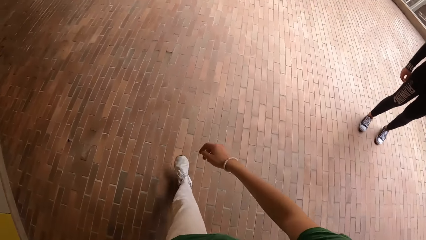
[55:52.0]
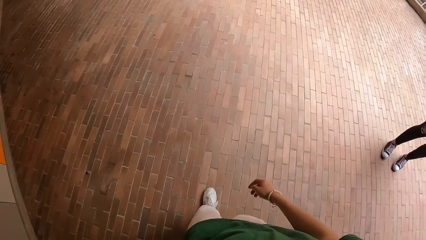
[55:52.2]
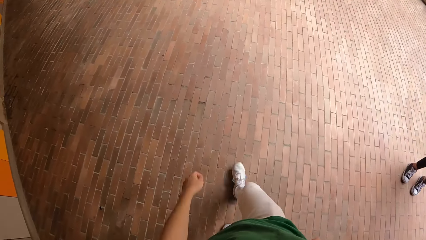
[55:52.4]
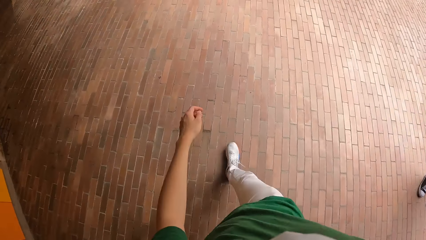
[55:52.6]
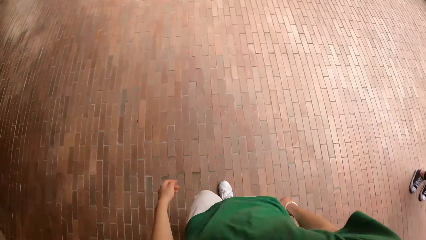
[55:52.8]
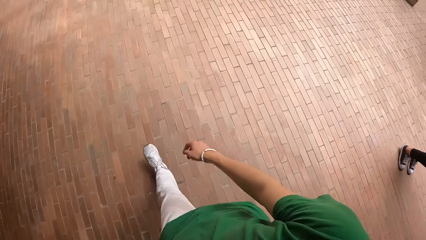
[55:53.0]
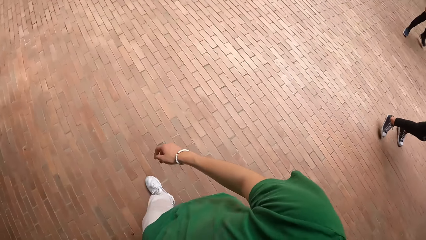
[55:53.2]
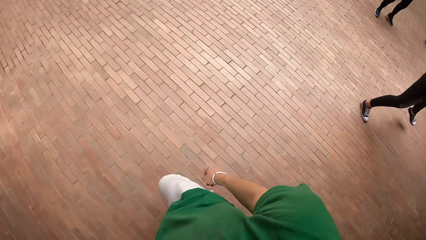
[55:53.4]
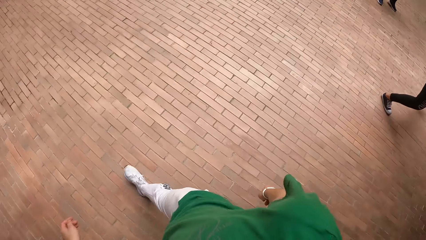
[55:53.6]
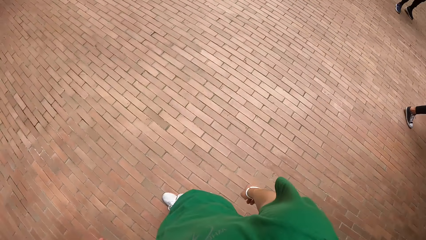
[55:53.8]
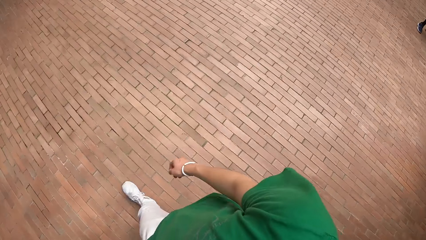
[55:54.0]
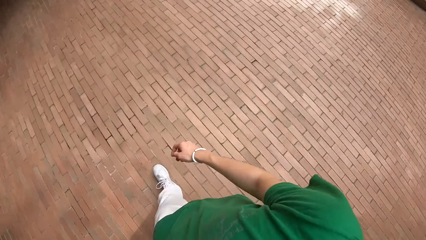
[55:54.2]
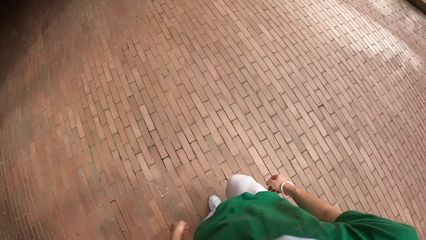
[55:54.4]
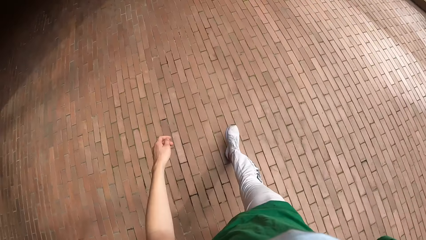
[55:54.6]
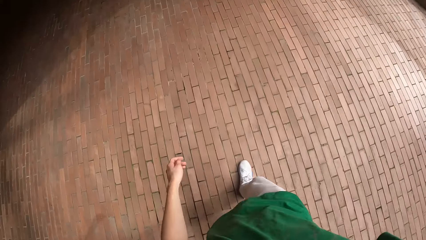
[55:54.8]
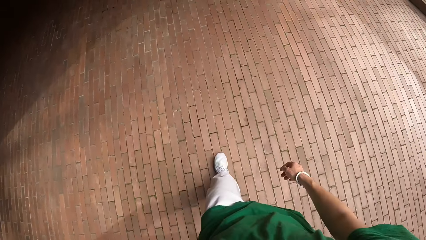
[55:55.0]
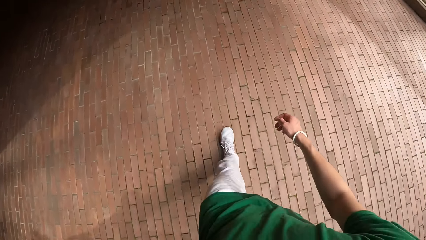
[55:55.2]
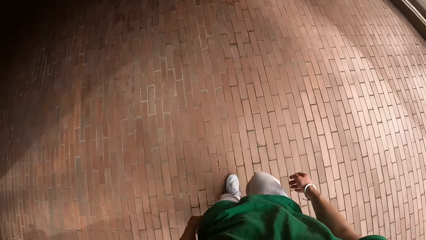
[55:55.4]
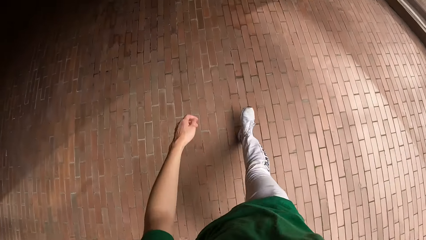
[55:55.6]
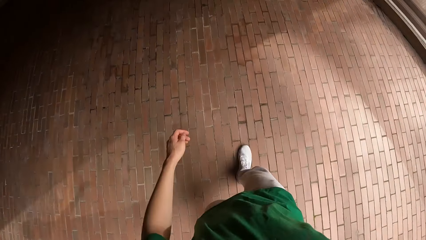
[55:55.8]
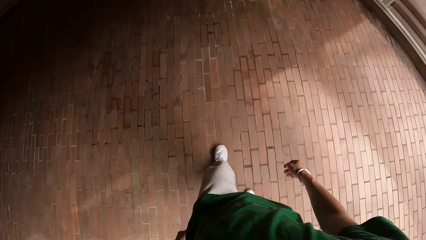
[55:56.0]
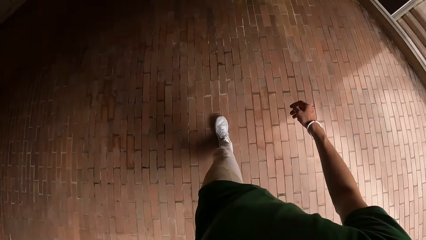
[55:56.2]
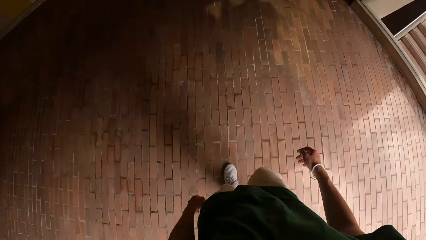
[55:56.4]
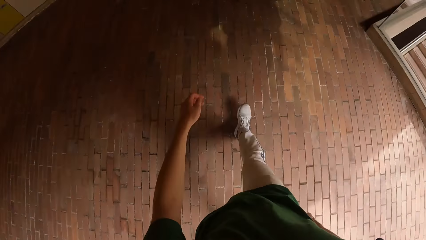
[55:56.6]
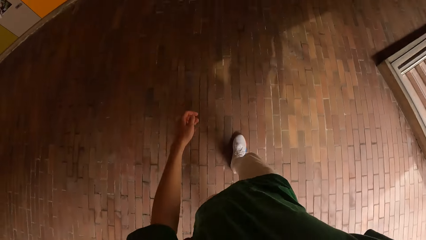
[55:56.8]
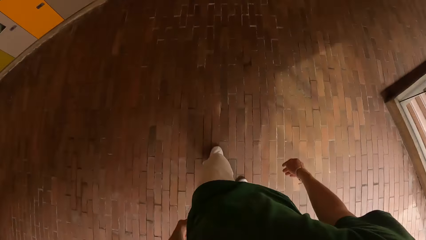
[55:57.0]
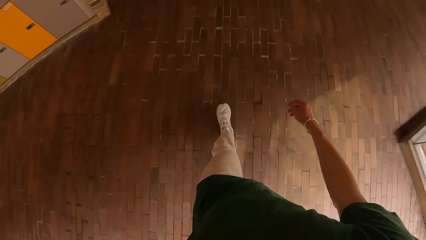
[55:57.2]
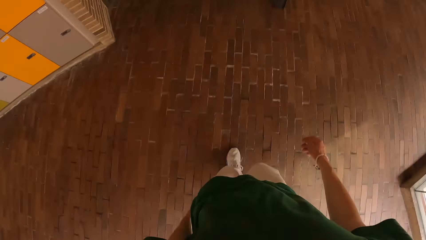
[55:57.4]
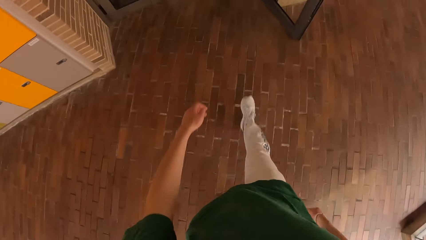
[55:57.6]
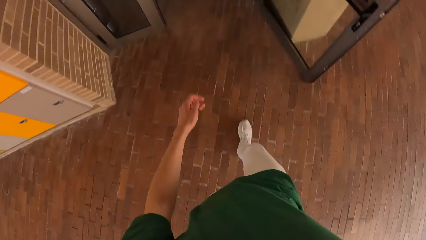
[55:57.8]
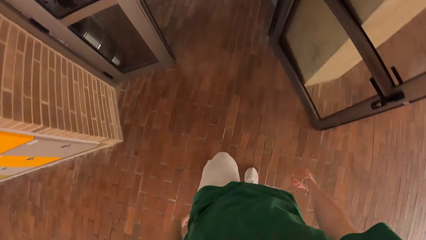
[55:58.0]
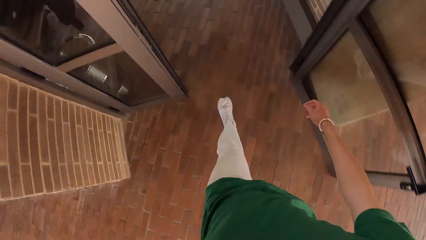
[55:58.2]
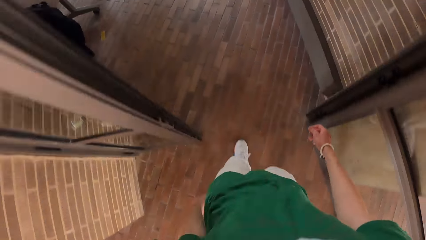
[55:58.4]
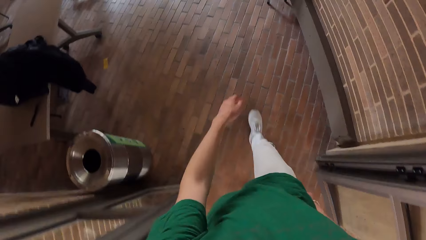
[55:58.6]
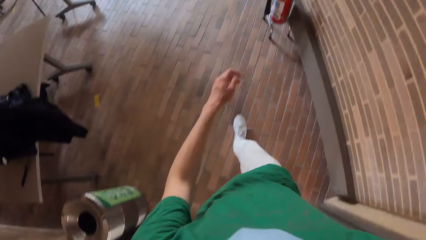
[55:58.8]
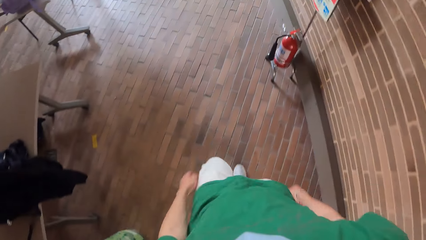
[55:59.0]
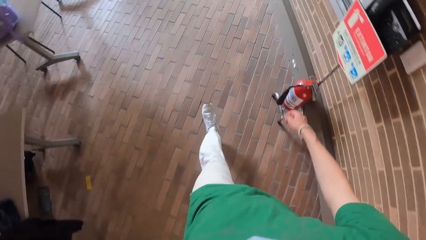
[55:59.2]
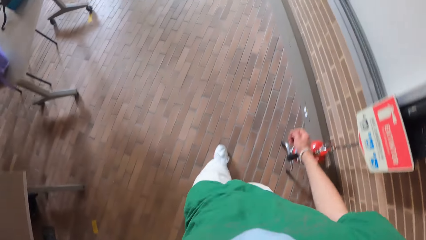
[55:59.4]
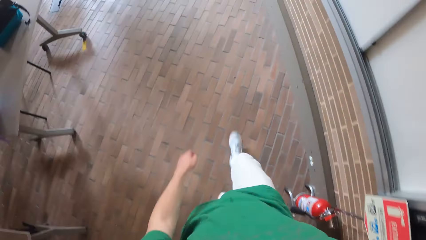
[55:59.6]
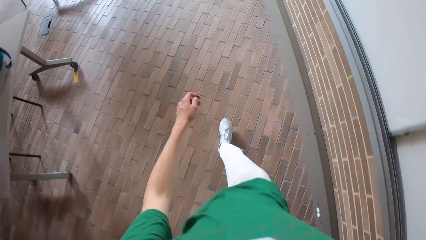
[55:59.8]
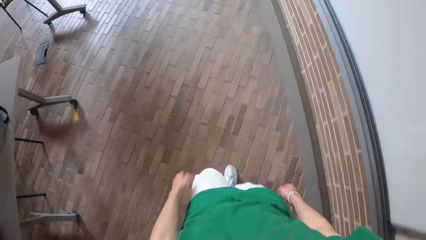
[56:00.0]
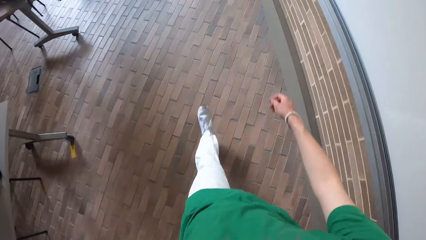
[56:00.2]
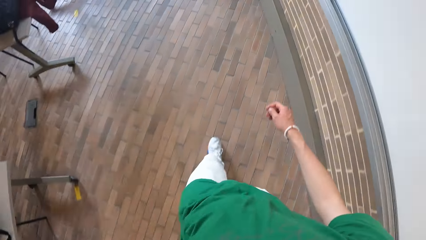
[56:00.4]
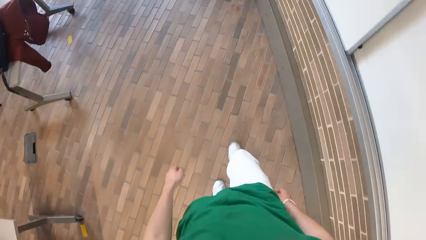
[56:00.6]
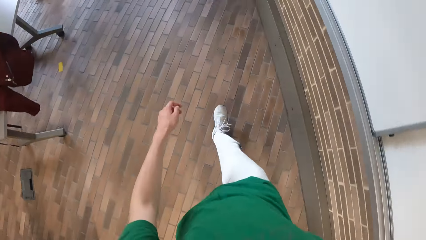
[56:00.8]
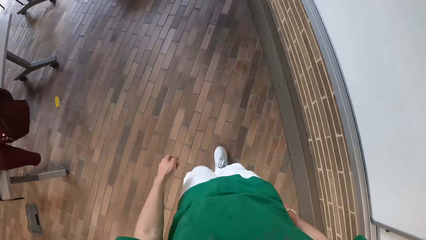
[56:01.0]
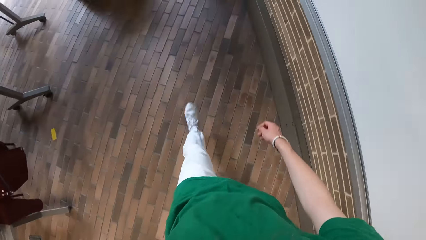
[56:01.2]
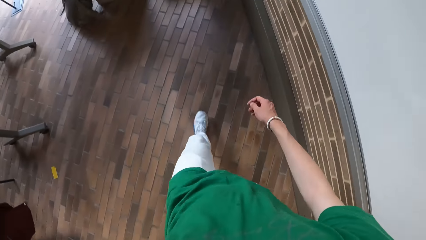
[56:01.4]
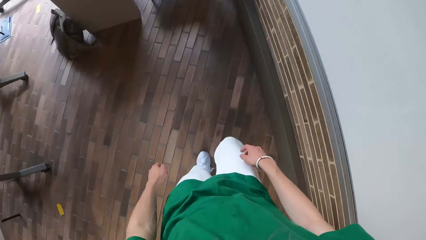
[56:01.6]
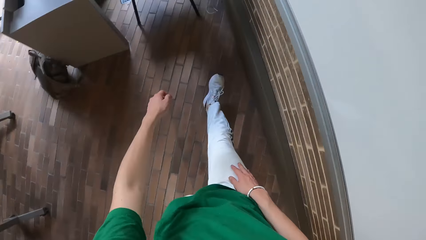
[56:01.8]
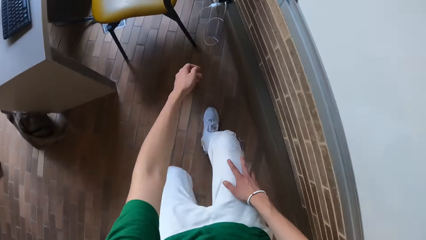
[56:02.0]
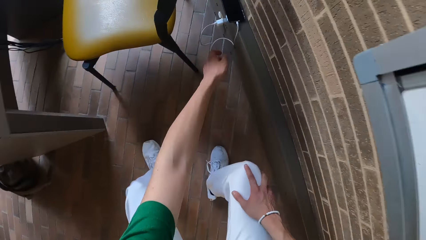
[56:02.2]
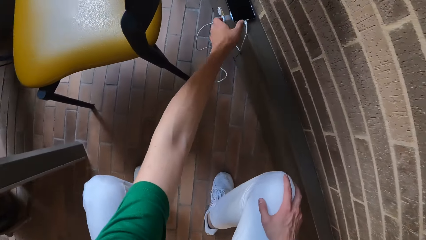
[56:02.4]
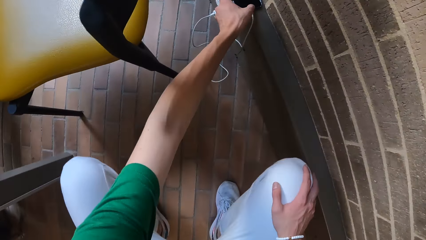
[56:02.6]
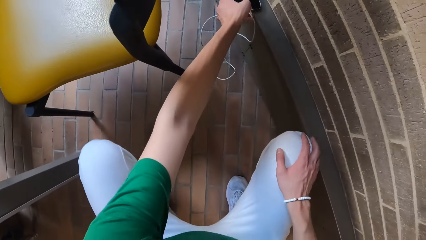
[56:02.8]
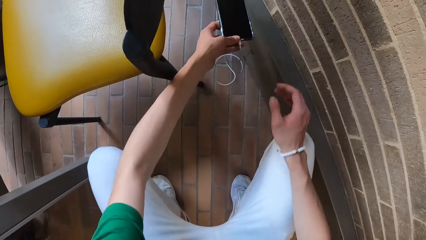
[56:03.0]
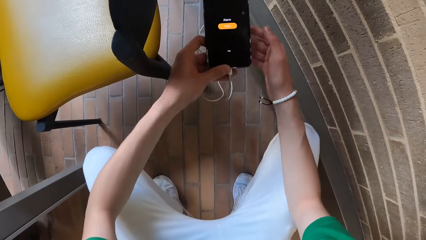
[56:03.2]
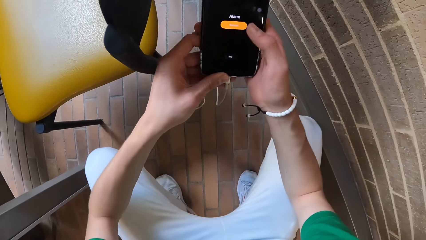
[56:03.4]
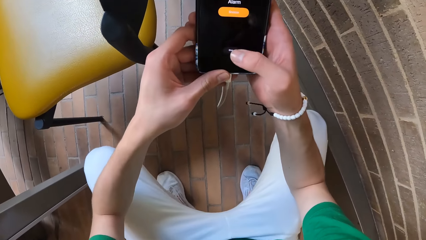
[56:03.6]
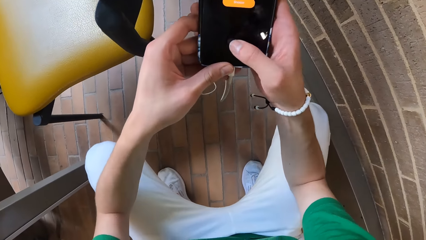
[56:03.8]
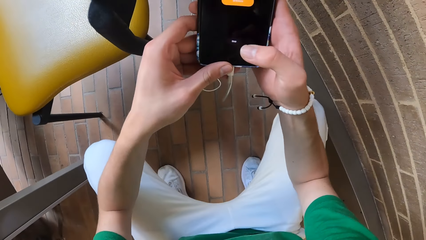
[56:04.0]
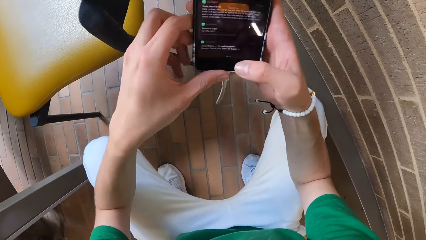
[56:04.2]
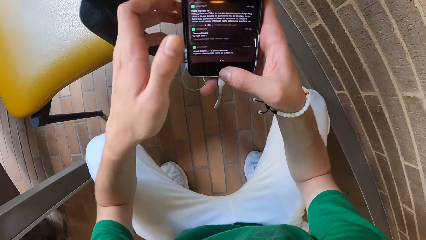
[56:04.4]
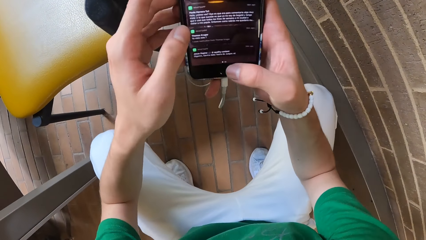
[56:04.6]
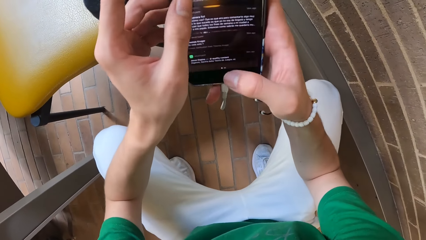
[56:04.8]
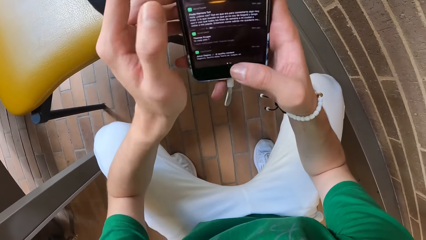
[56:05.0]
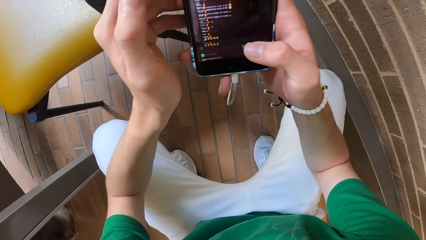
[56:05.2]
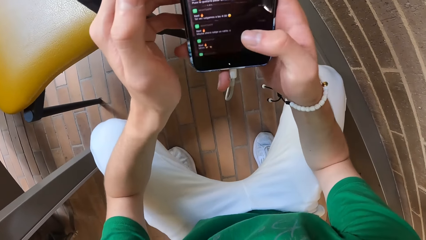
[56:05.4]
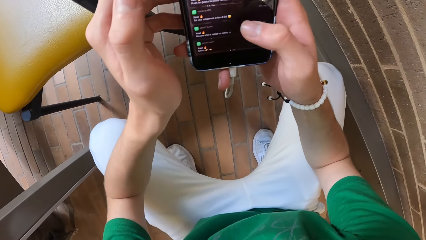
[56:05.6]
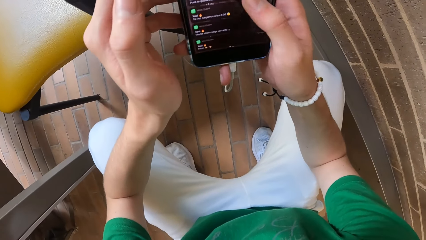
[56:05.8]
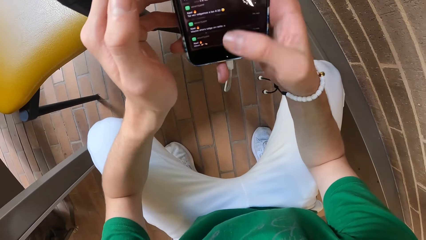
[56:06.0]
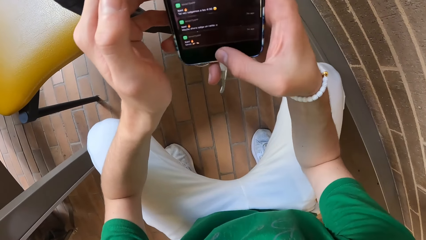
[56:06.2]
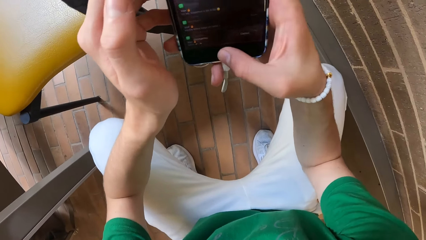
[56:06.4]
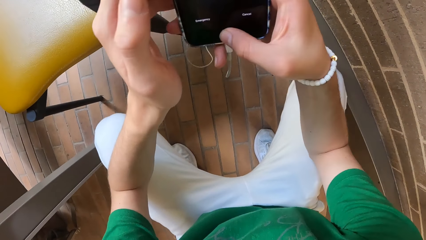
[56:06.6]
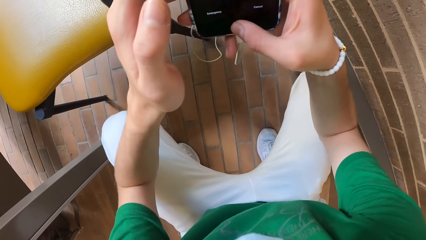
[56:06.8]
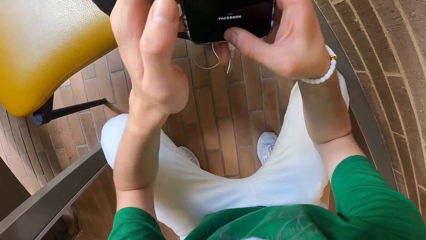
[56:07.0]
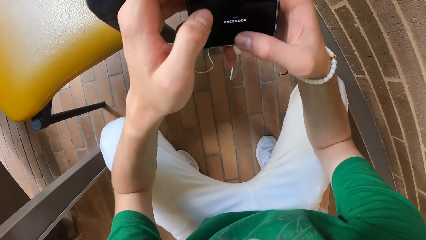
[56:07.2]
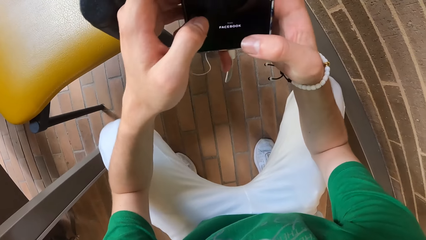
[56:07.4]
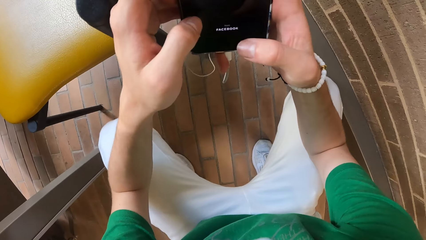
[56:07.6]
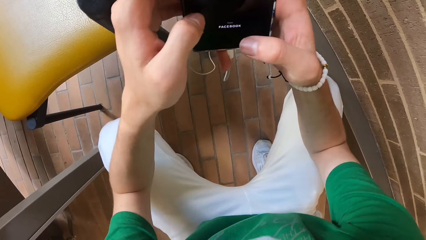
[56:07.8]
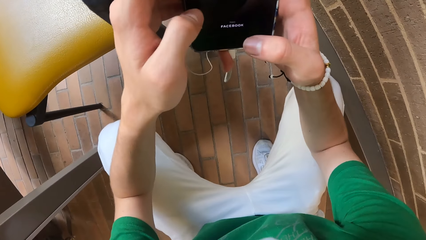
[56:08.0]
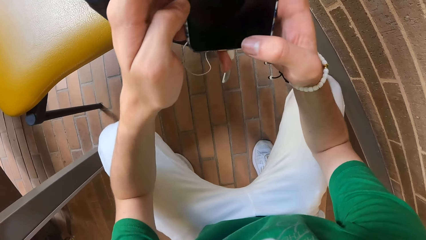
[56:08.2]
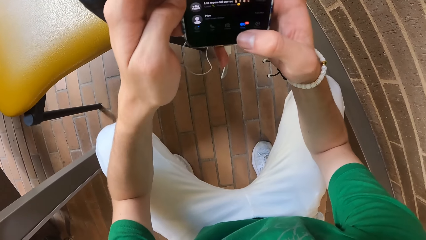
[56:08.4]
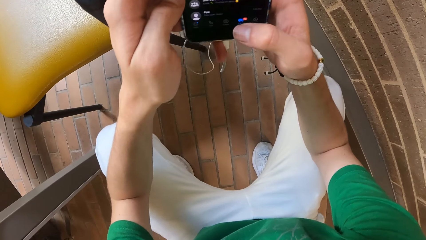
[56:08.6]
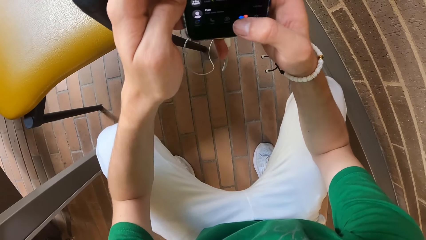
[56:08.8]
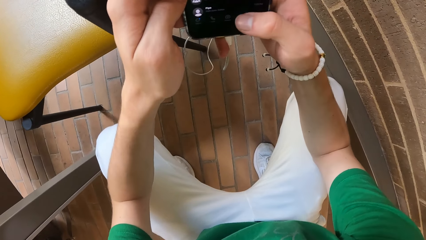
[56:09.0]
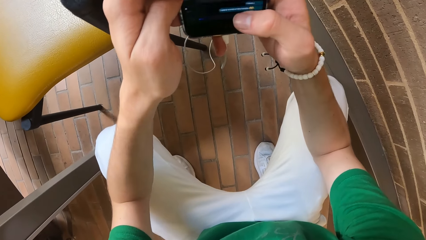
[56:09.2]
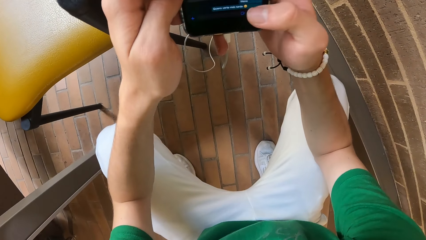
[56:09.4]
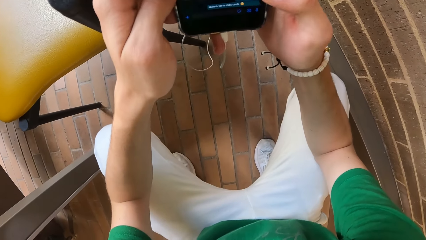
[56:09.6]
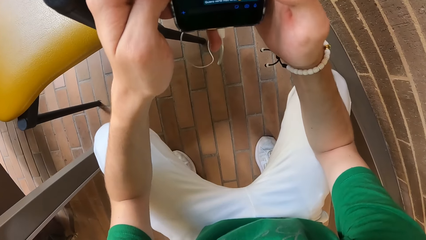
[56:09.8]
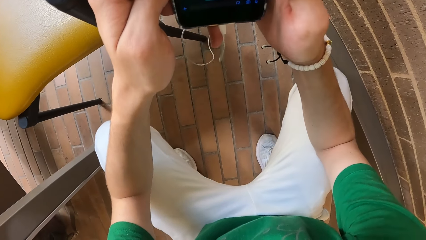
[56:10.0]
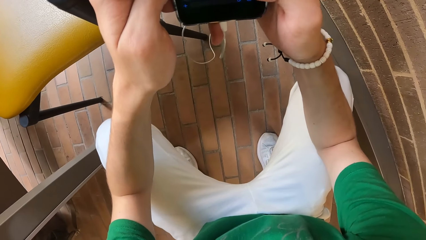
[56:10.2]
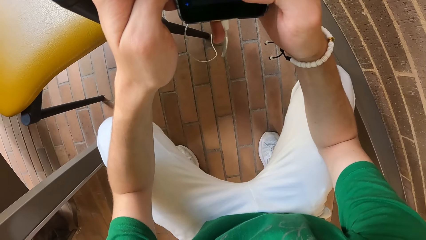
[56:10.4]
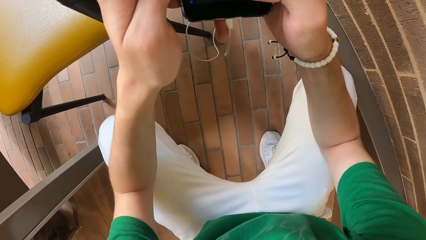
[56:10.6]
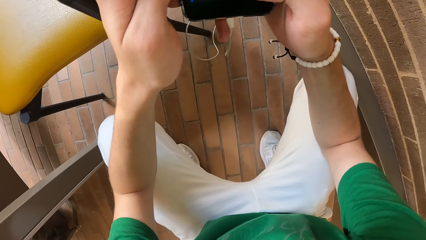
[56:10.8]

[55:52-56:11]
The camera wearer picks up a phone plugged to a socket from a slab with his left hand. He operates the phone with his right hand.
